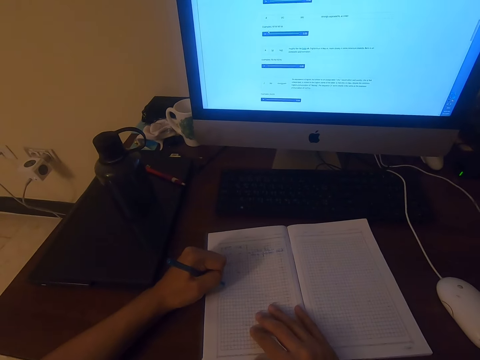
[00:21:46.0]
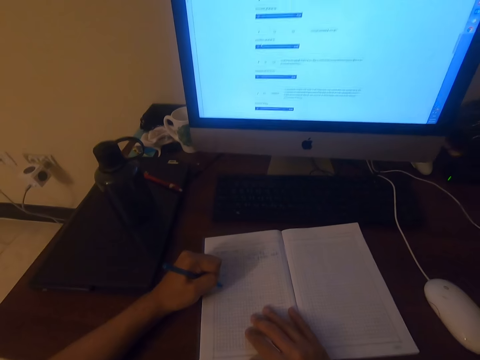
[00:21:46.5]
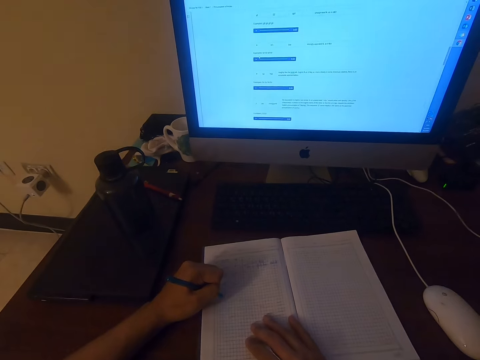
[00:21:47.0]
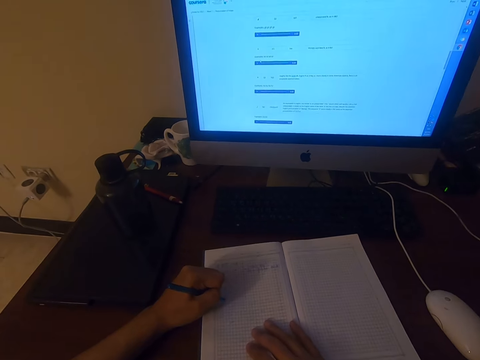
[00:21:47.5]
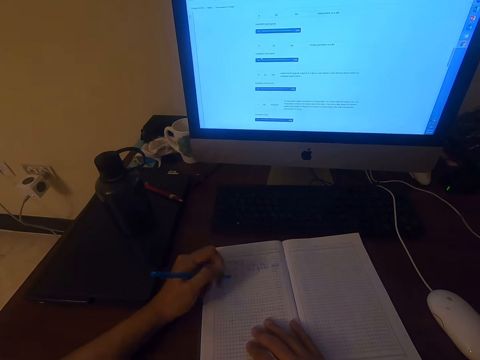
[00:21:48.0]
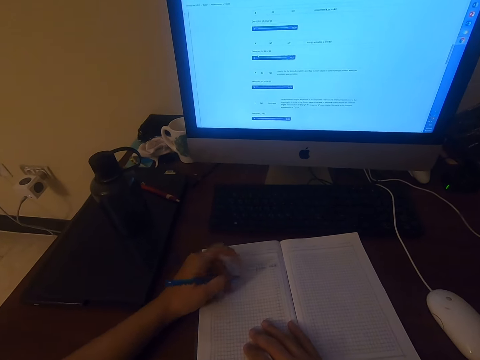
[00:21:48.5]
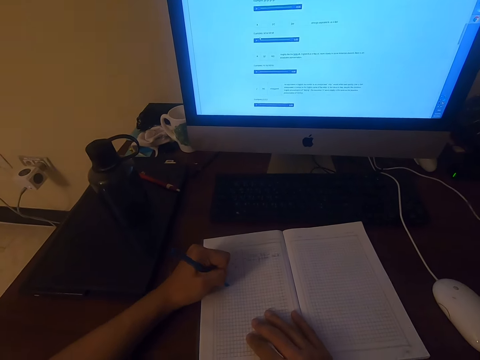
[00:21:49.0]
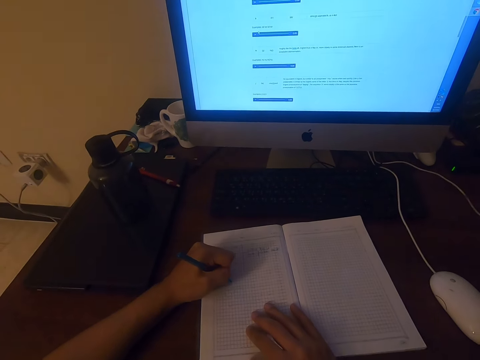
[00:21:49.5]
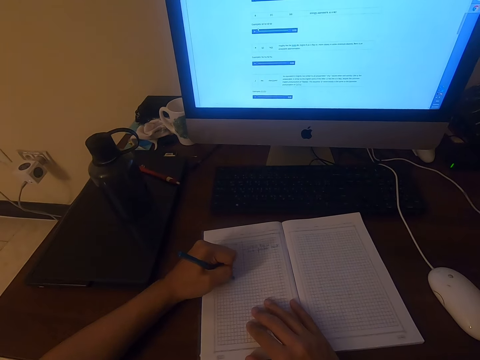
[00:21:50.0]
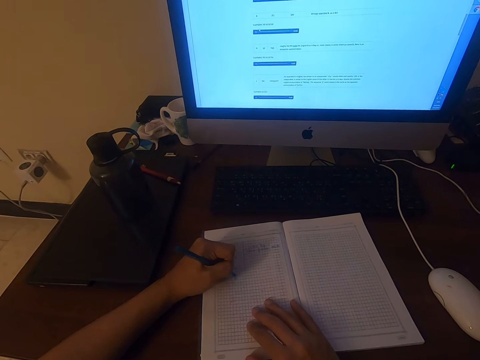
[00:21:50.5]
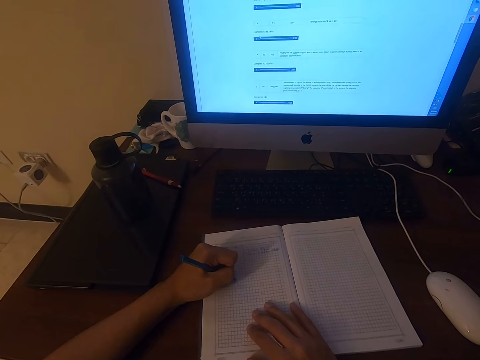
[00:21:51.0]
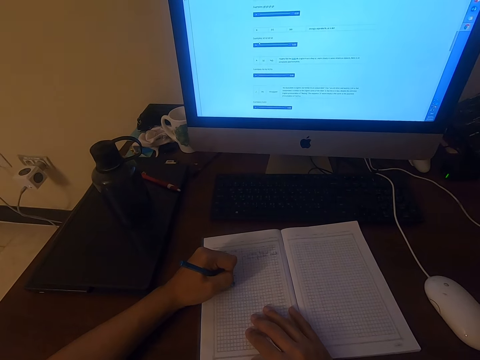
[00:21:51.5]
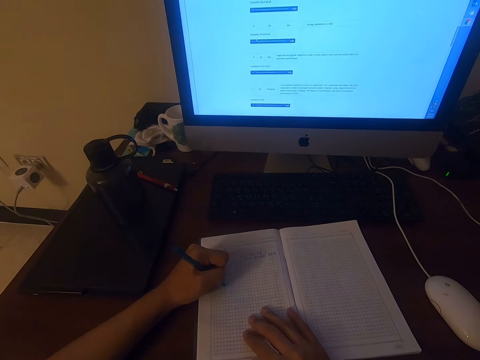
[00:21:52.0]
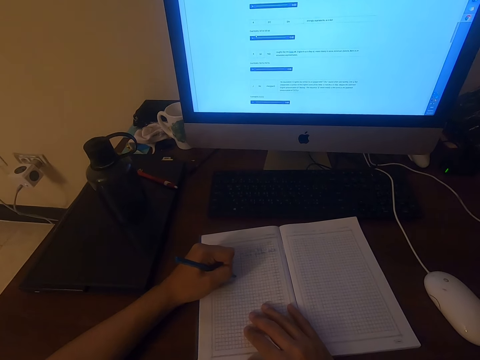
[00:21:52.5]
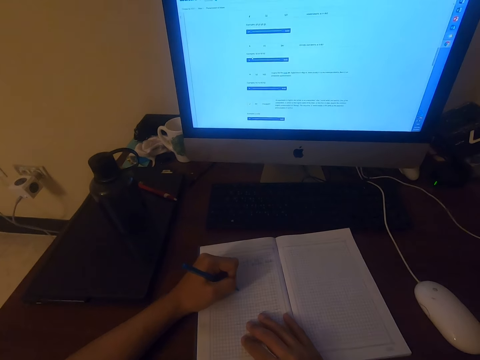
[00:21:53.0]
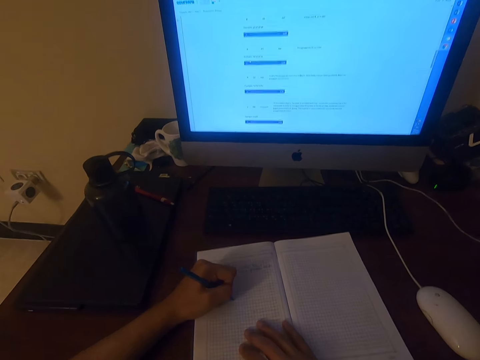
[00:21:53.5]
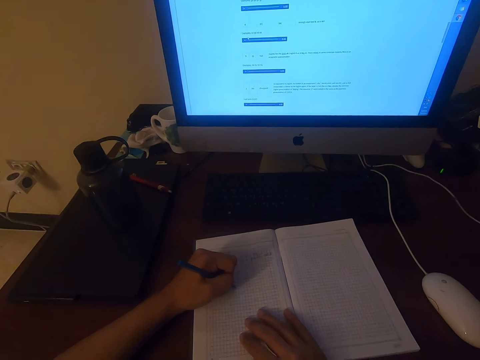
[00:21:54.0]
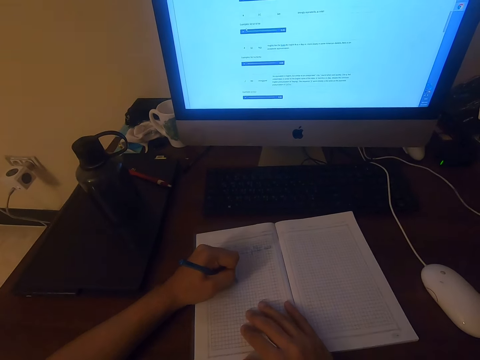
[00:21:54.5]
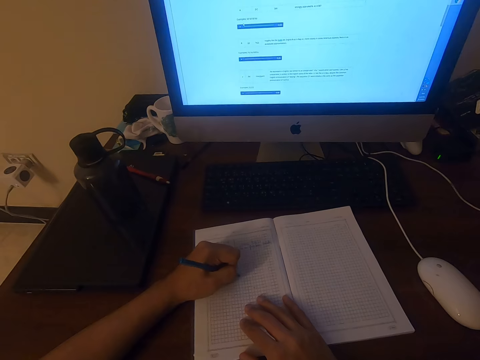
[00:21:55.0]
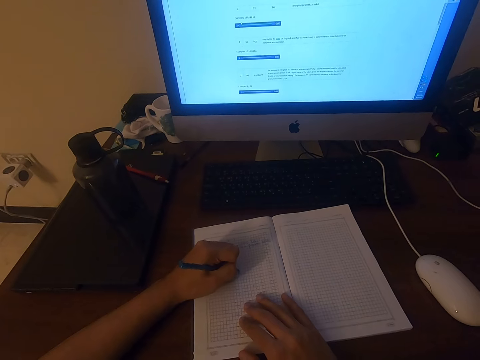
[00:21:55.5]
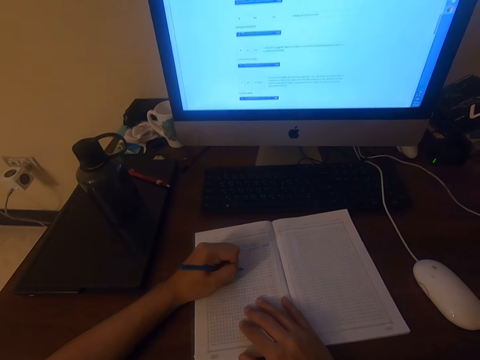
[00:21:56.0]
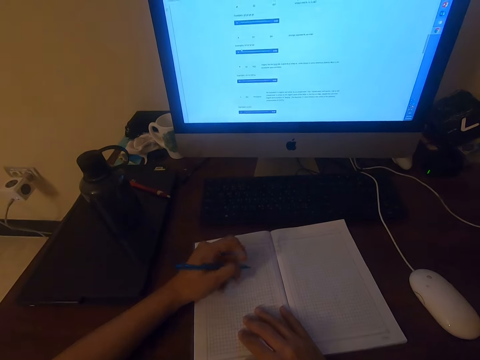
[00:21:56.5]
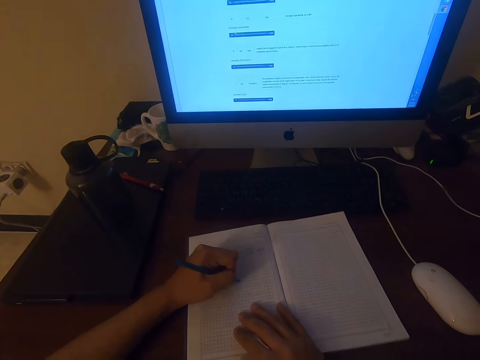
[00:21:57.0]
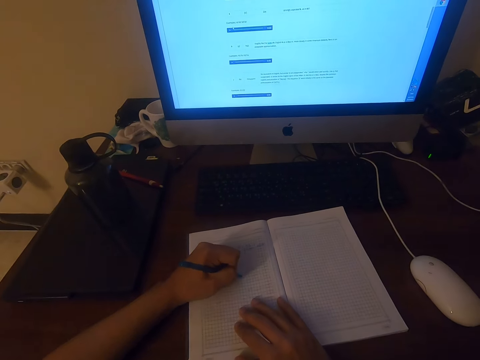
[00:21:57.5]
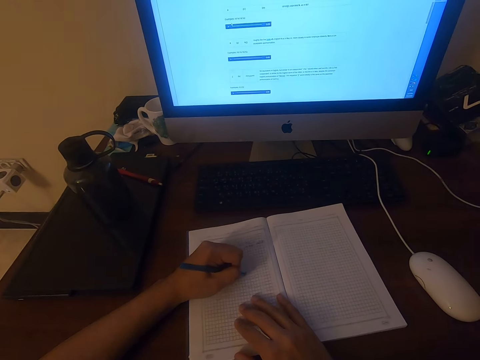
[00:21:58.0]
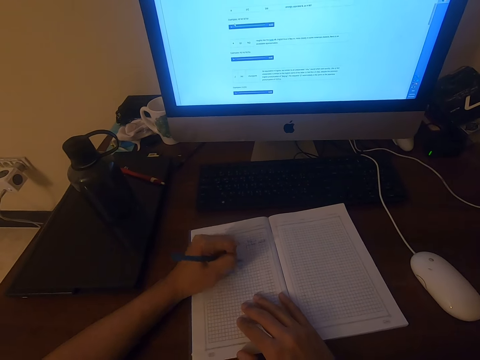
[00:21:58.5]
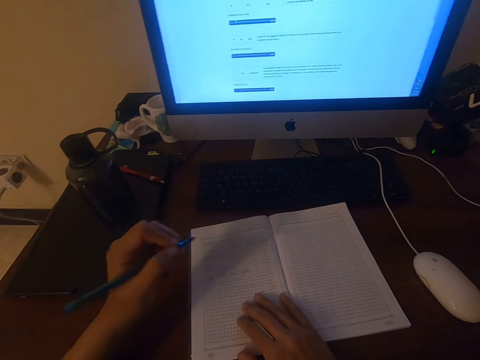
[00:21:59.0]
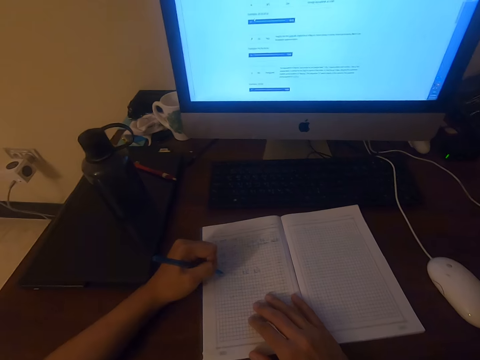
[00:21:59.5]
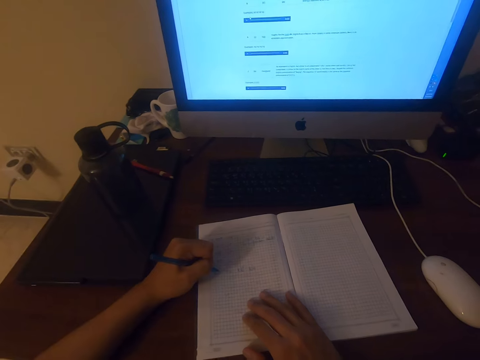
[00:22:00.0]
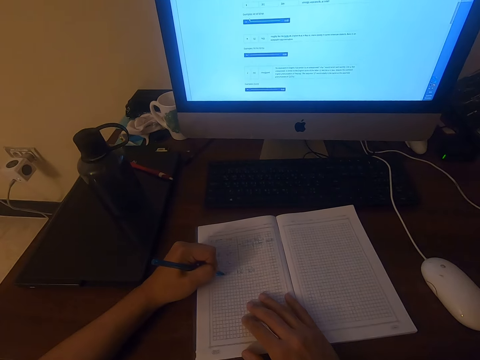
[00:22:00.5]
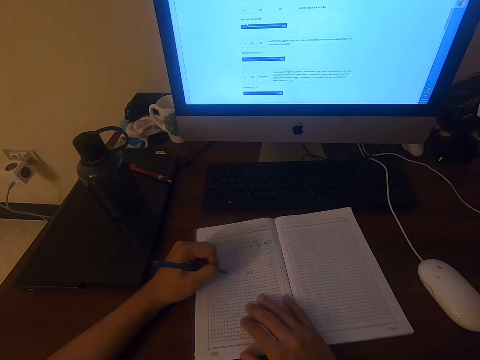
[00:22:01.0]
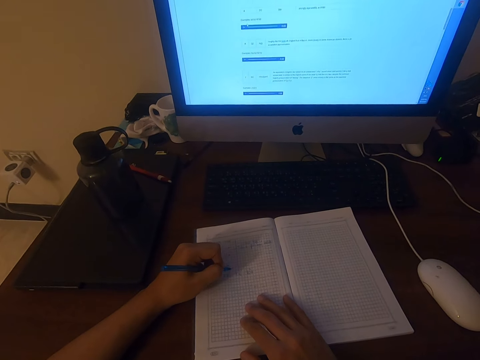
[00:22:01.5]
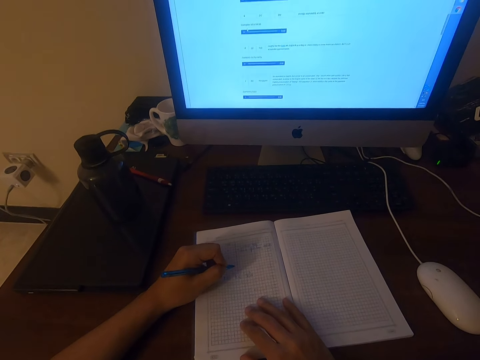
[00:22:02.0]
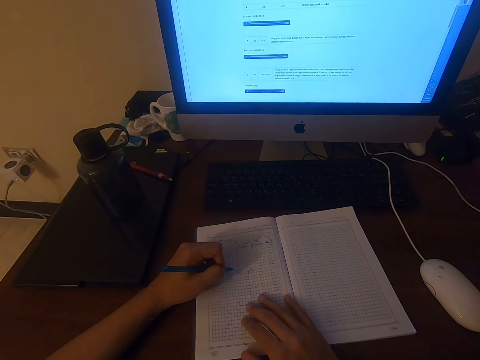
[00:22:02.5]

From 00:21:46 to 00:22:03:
The camera wearer writes on the book. They write on the book repeatedly.

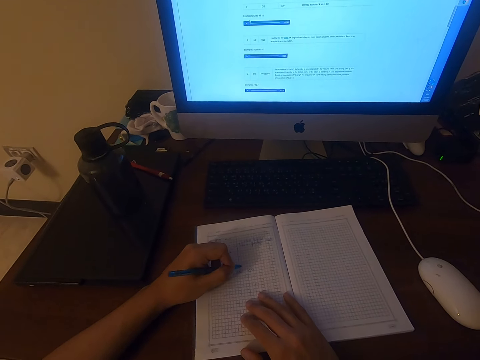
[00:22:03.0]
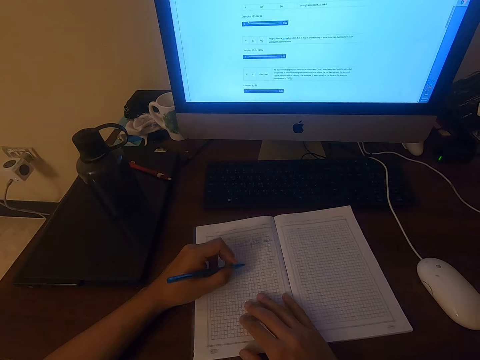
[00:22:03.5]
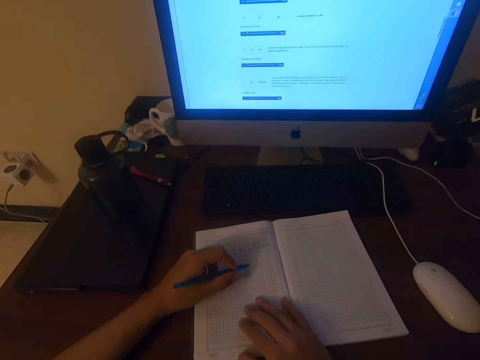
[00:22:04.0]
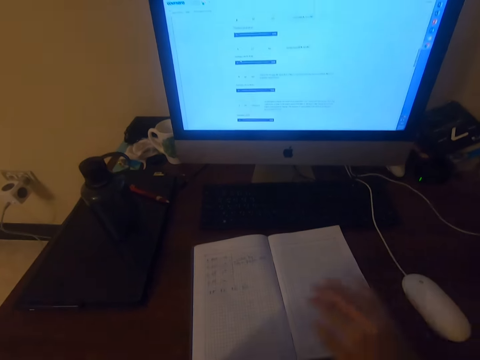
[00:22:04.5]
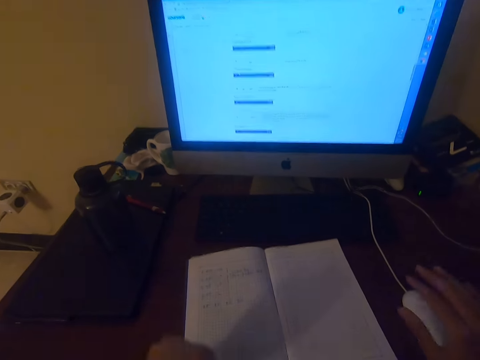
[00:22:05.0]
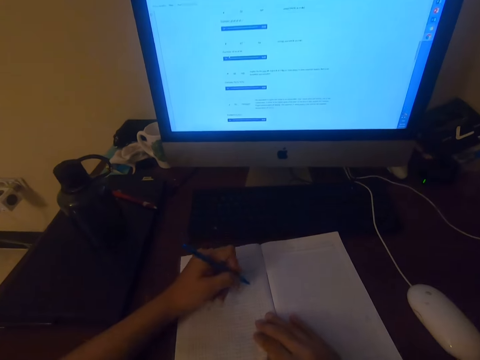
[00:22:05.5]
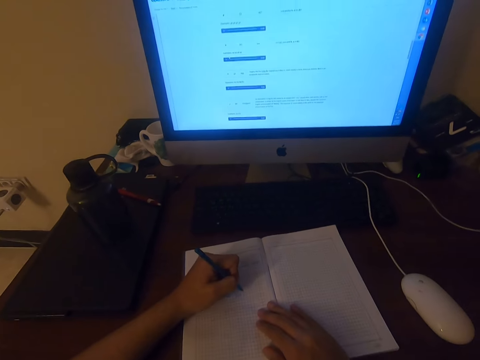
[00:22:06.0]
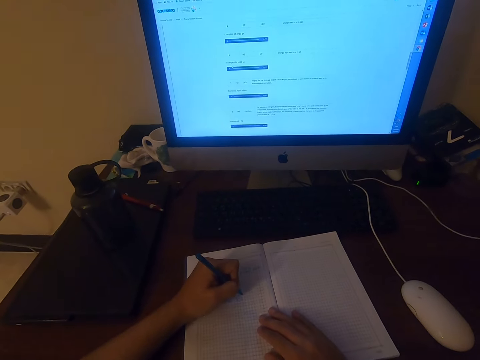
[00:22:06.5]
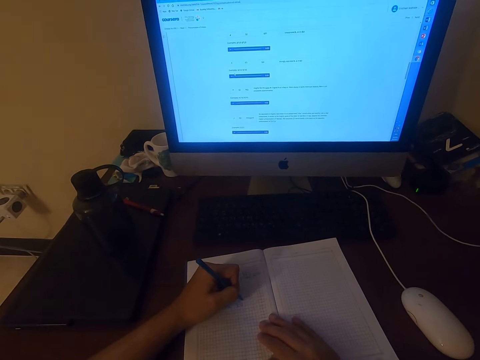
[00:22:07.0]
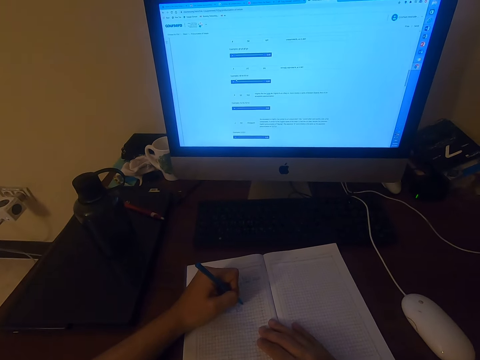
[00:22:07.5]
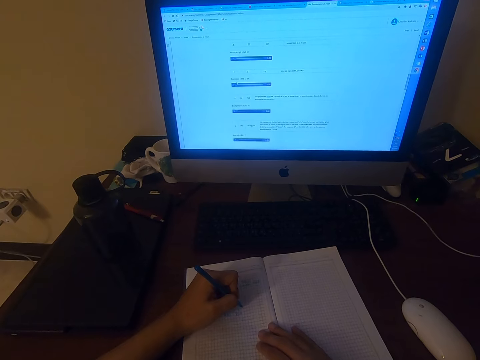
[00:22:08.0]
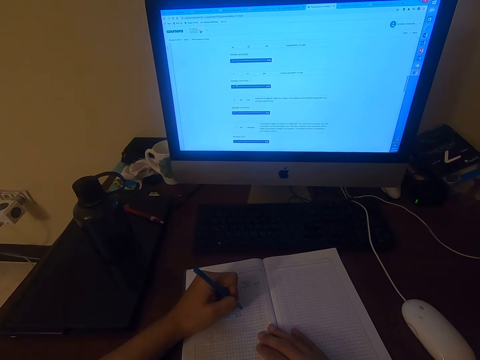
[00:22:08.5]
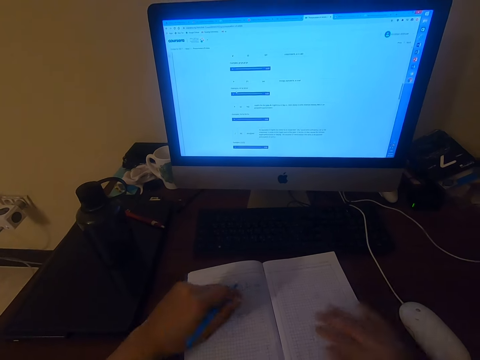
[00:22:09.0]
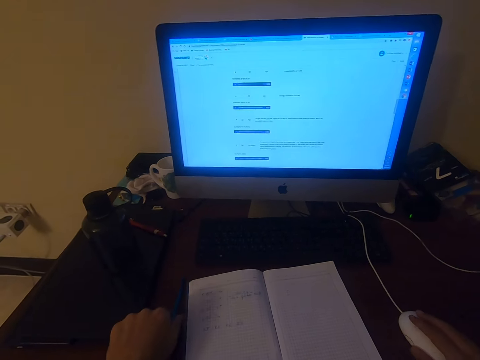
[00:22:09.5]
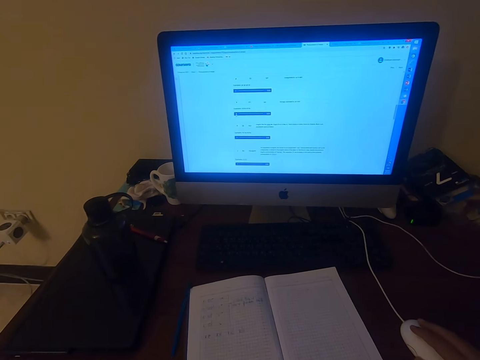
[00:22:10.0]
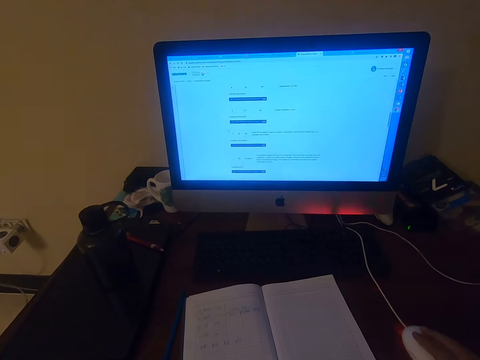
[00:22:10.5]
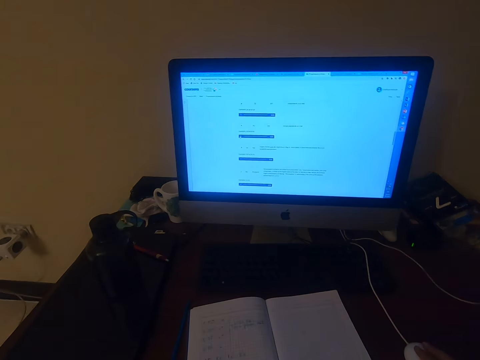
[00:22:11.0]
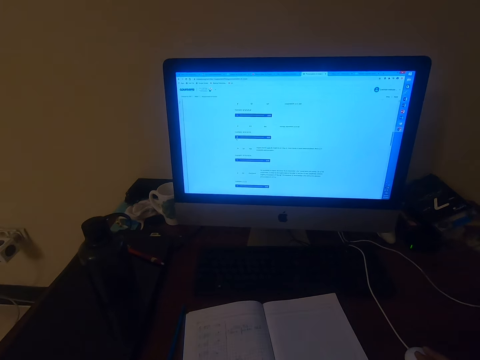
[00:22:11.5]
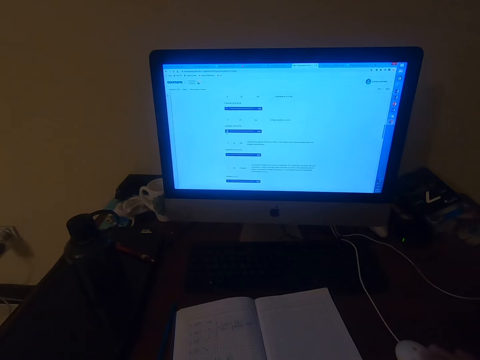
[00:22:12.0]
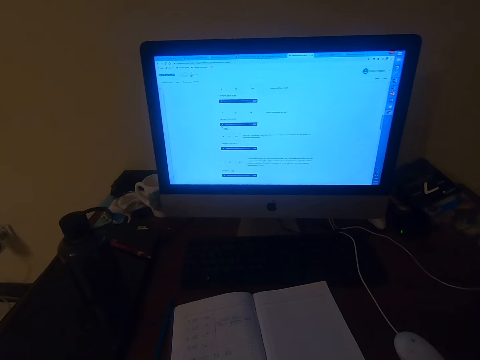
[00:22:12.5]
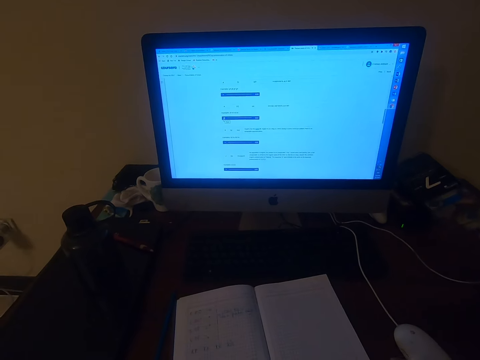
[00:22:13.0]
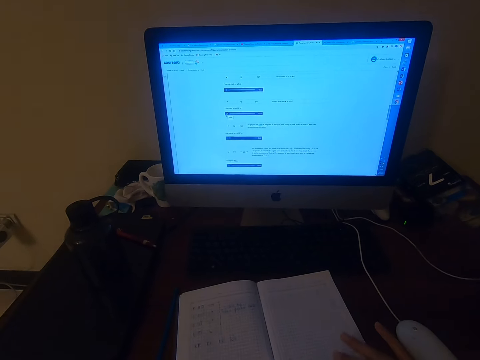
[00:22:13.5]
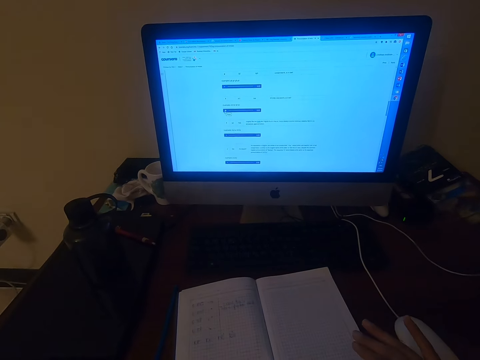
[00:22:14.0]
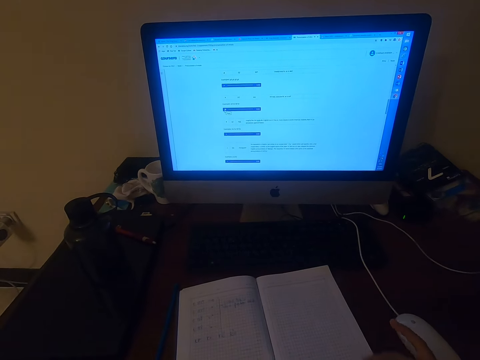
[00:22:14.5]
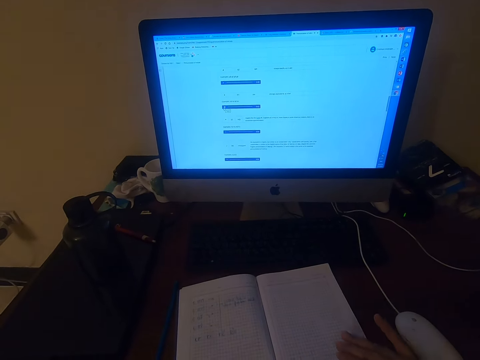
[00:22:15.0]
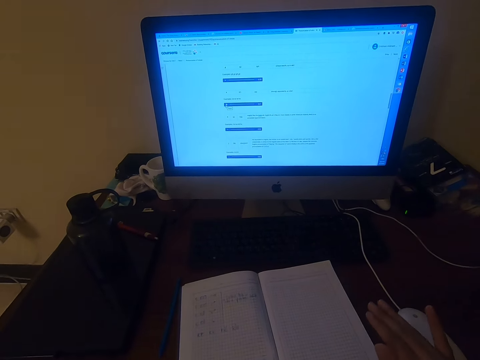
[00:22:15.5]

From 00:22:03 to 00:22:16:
The camera wearer writes on the book. They write on the book again. They operate a computer. They put the pen down. They click the mouse. They pronounce words. They scroll the mouse.
